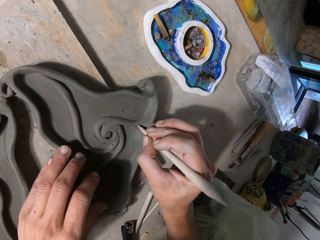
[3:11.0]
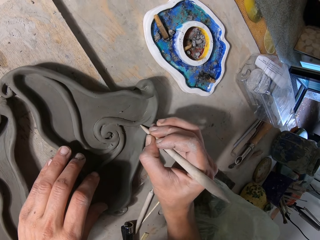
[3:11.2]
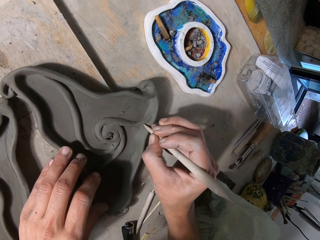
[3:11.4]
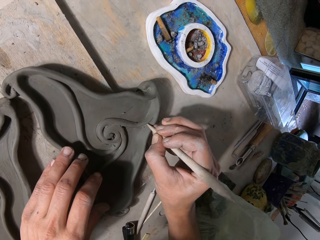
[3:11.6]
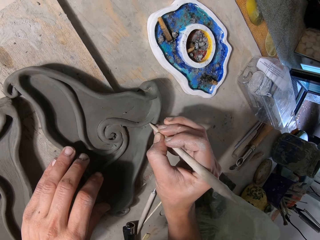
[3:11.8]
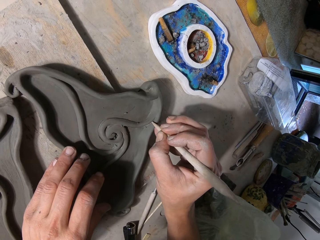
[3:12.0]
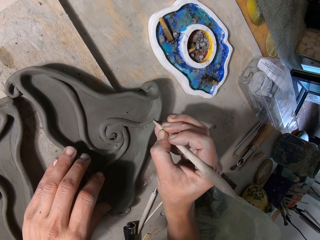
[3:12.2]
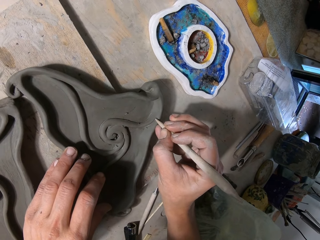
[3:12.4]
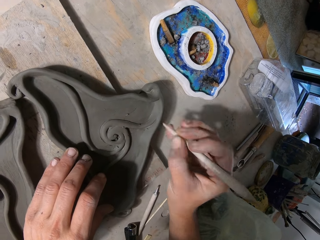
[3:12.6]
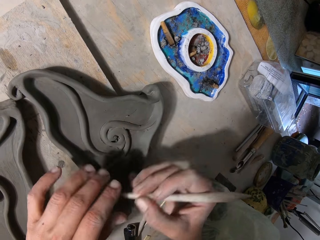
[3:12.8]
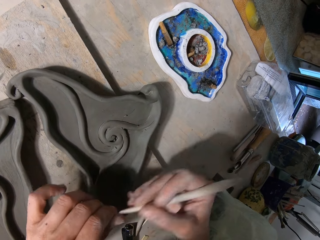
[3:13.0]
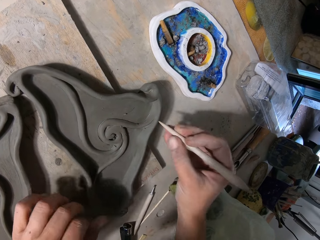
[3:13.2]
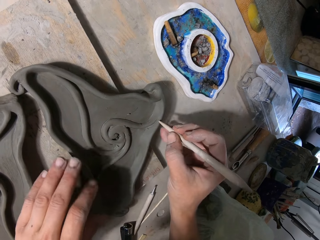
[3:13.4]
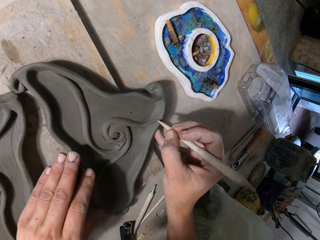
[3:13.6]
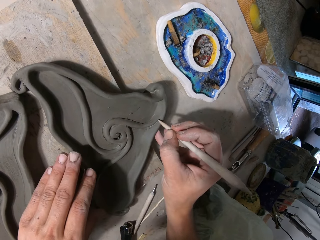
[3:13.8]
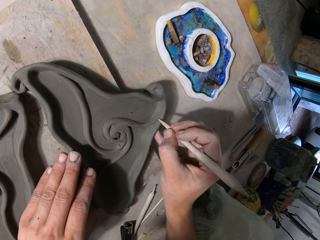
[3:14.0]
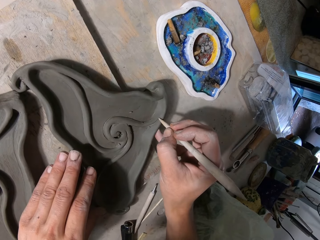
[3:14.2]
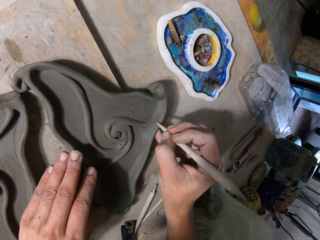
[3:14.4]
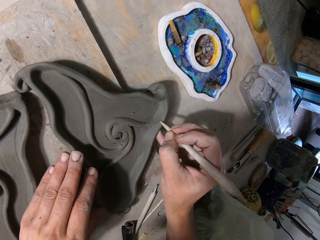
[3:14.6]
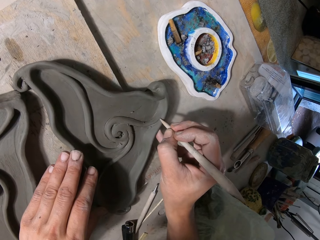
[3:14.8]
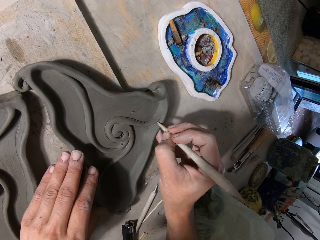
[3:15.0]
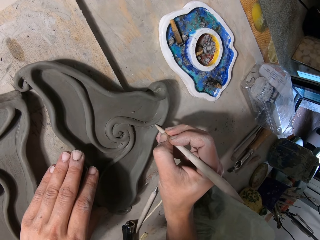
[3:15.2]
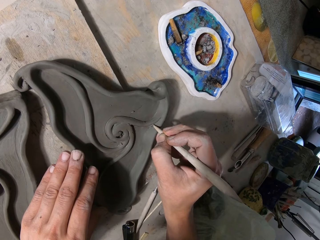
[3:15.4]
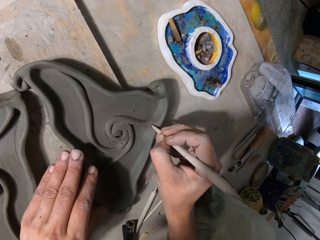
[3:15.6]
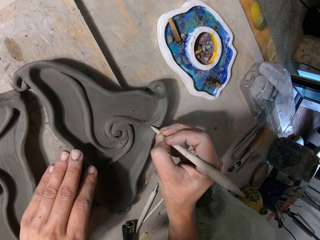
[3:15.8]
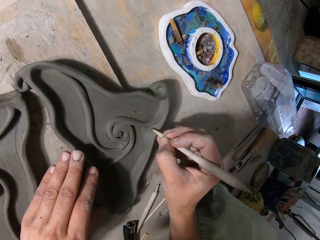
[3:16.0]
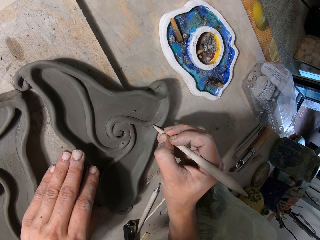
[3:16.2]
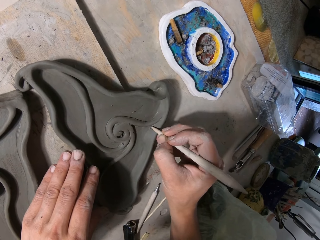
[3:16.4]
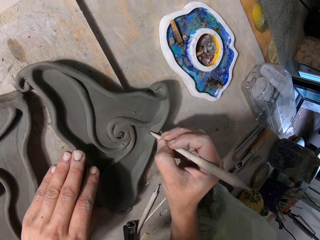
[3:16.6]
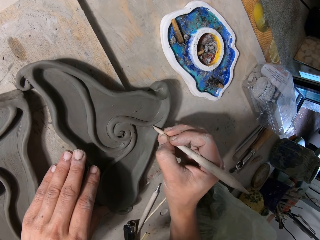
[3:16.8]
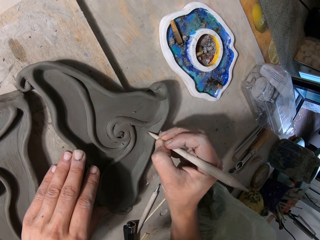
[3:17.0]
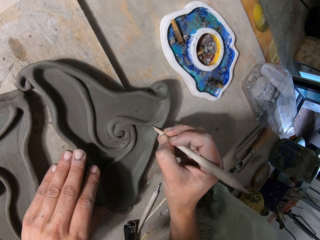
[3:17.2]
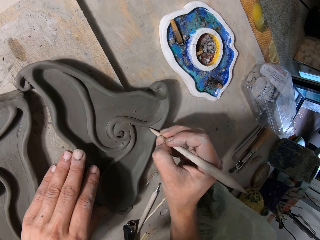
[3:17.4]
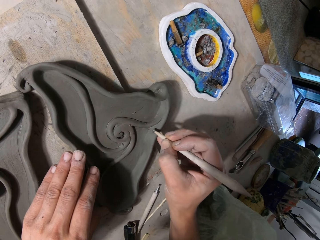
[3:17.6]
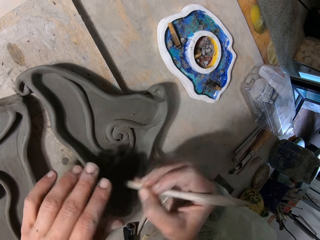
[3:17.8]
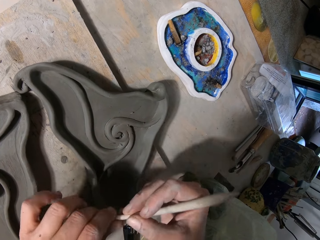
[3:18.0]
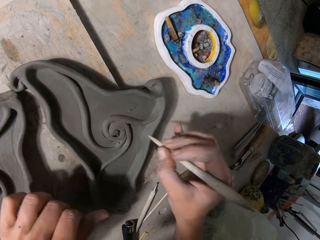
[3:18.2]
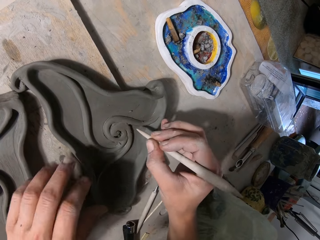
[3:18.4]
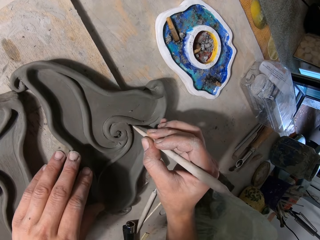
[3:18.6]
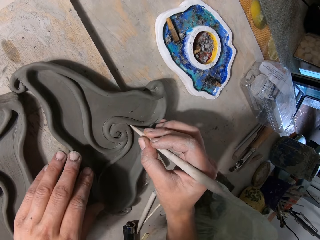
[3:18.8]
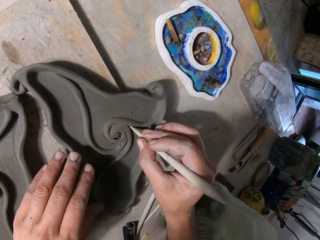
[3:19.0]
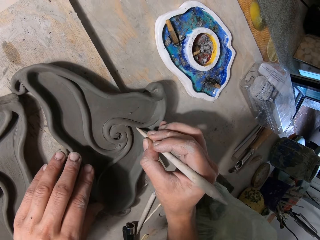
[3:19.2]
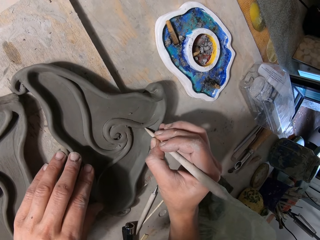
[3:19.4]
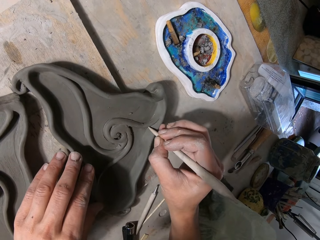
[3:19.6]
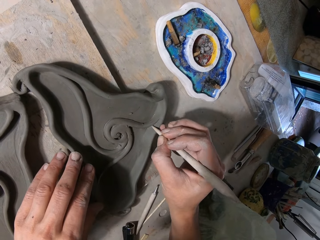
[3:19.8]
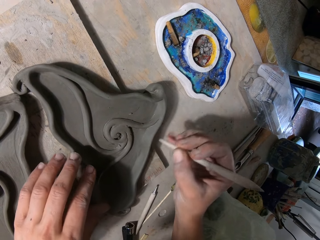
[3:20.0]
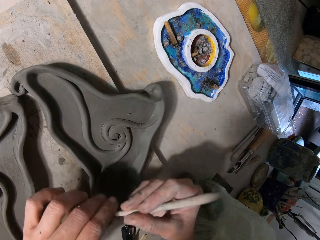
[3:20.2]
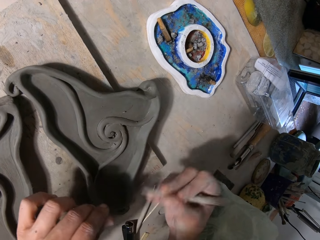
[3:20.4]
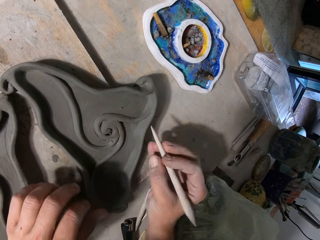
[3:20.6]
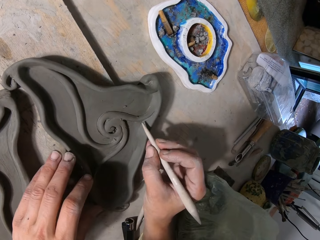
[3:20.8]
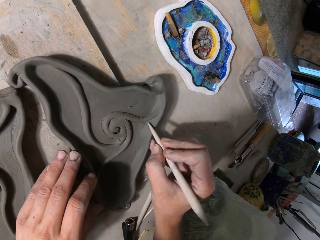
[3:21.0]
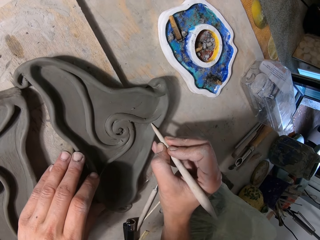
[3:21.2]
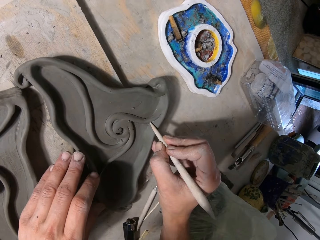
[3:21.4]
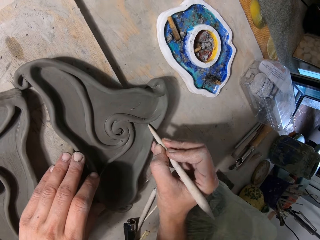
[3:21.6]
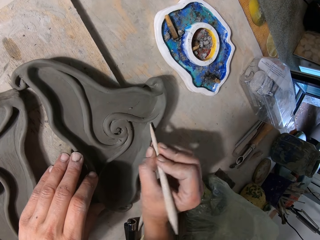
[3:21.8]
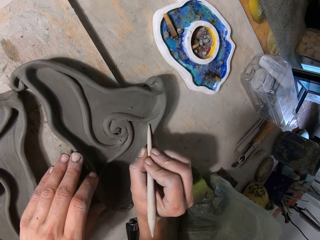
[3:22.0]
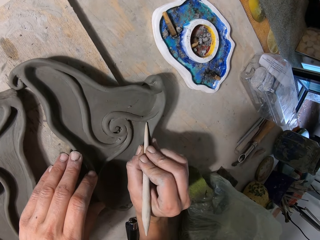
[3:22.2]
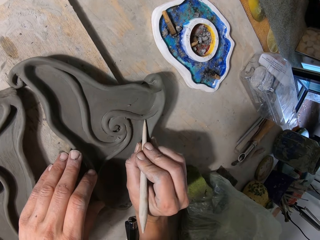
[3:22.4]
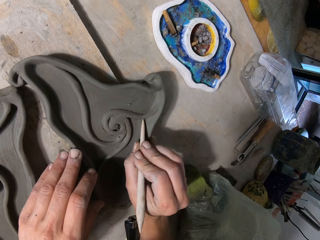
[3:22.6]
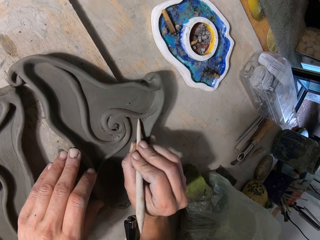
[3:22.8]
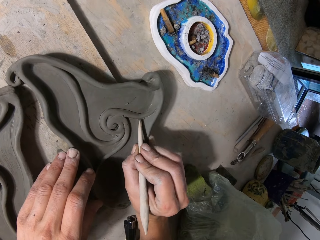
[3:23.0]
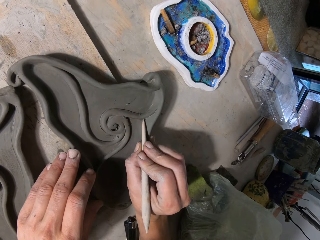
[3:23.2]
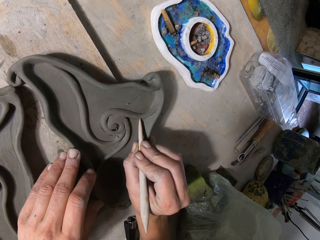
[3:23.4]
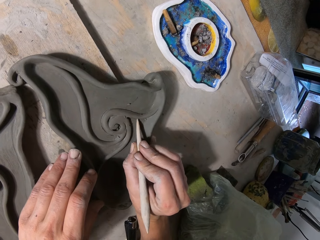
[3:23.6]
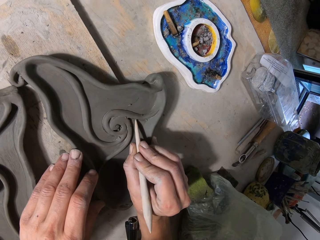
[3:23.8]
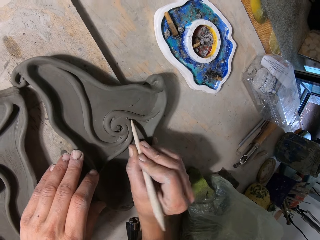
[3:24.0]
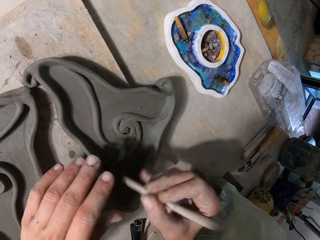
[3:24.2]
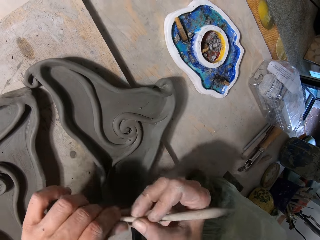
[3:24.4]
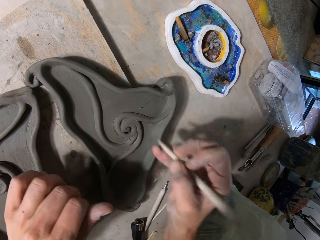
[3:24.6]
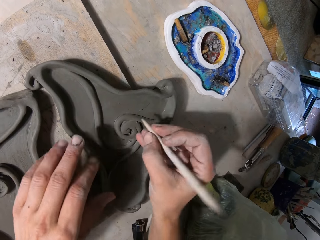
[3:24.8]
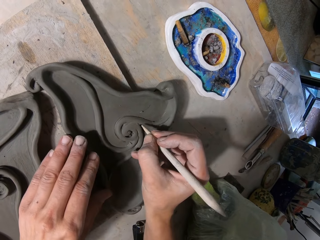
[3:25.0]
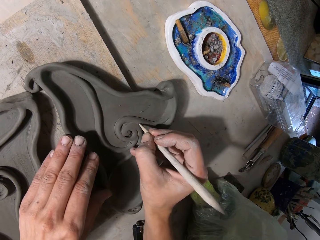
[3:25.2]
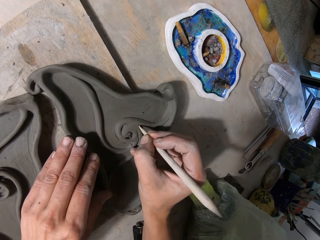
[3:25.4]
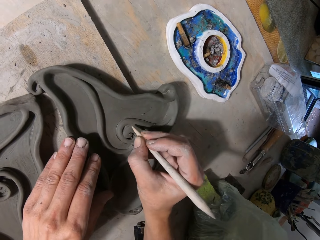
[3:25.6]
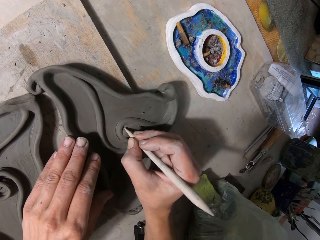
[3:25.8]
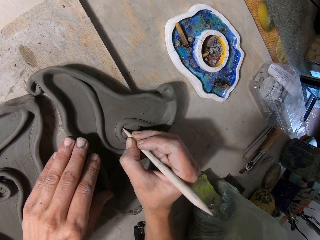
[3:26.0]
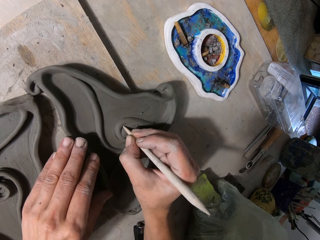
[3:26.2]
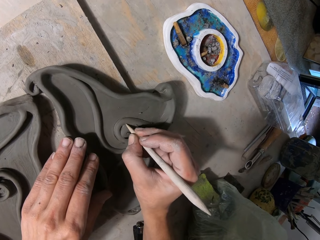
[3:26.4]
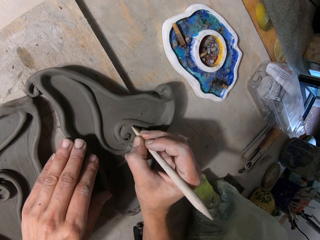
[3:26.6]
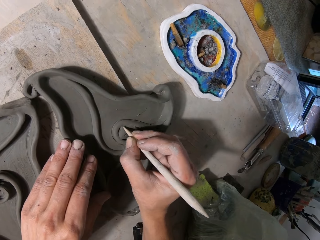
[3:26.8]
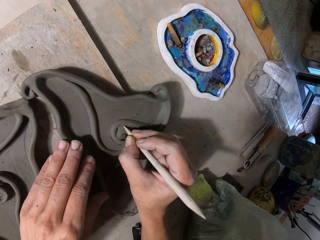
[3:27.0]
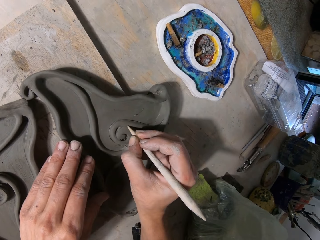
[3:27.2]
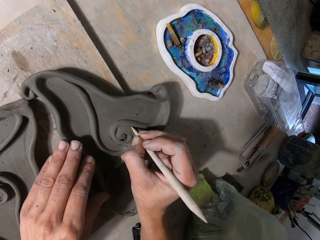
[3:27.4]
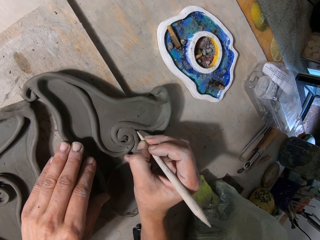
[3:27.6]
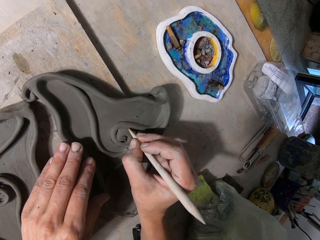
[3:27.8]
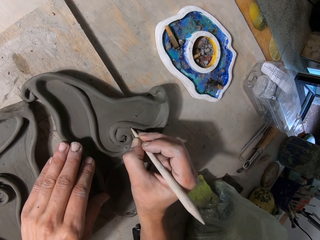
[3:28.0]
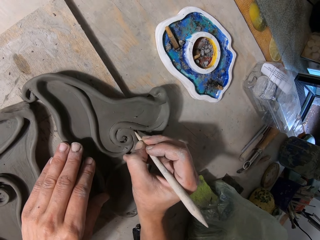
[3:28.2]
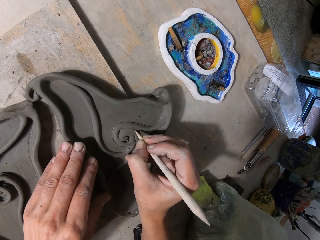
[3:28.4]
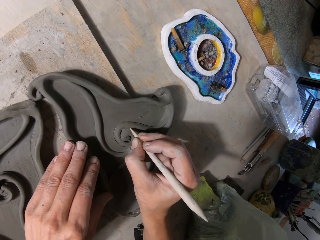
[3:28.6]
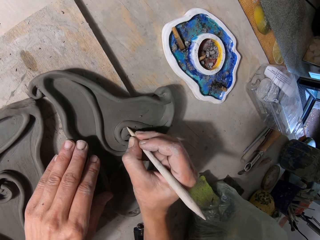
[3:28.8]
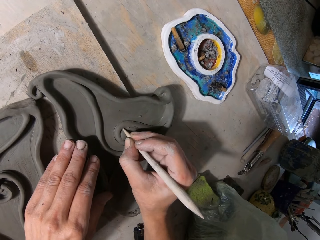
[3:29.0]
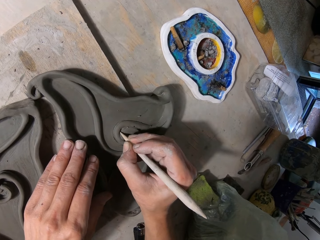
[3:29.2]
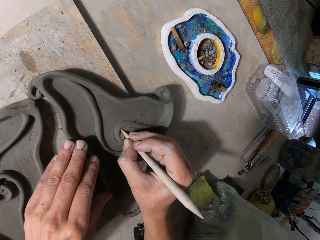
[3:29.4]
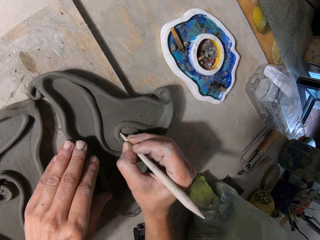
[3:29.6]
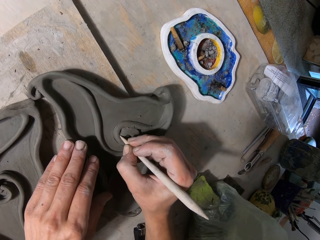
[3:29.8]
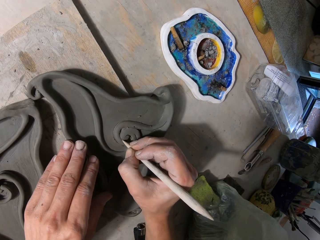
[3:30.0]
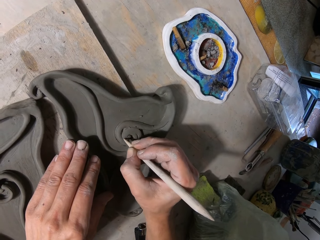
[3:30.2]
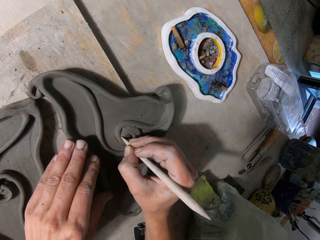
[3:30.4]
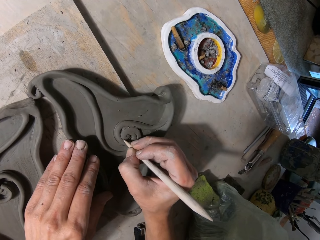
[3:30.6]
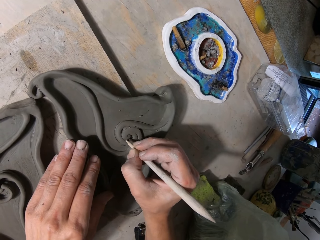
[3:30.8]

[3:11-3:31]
The camera wearer cleans the wooden trimming tool with his left hand. He traces the ceramics ware with the wooden trimming tool in his right hand. He places his left hand on a sculpture. He decorates the sculpture. He cleans the wooden trimming tool with his left hand. He places his left hand on the sculpture. He traces the ceramics ware with the wooden trimming tool in his right hand. He decorates the sculpture. He cleans the wooden trimming tool with his left hand. He places his left hand on the sculpture. He traces the ceramics ware with the wooden trimming tool in his right hand. He decorates the sculpture. He cleans the wooden trimming tool with his left hand. He traces the ceramics ware with the wooden trimming tool in his right hand. He places his left hand on the sculpture. He decorates the sculpture.

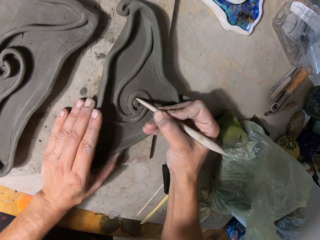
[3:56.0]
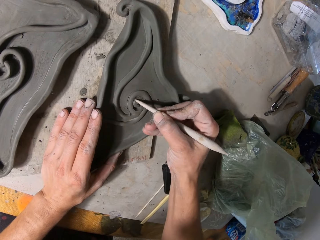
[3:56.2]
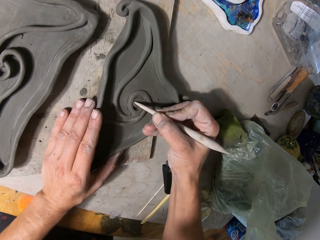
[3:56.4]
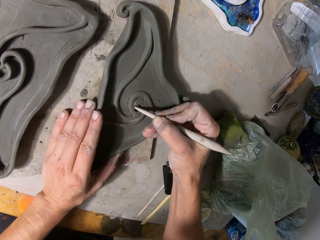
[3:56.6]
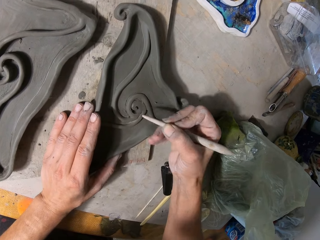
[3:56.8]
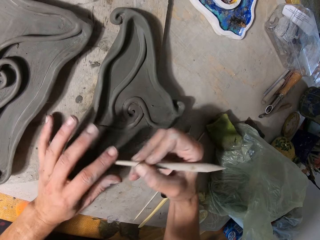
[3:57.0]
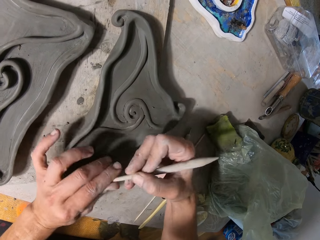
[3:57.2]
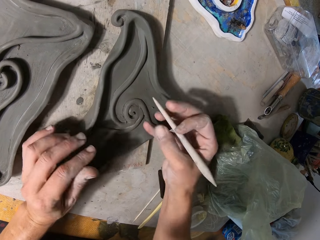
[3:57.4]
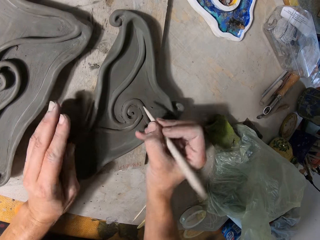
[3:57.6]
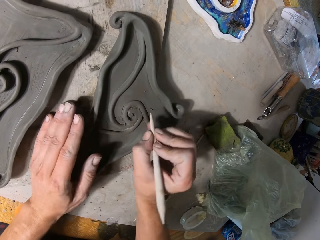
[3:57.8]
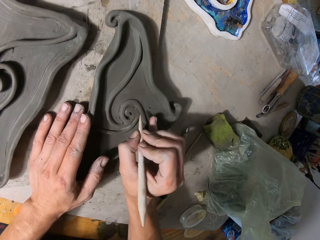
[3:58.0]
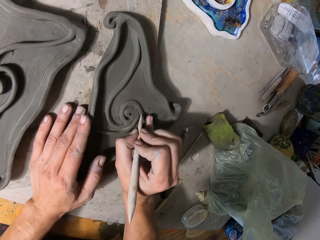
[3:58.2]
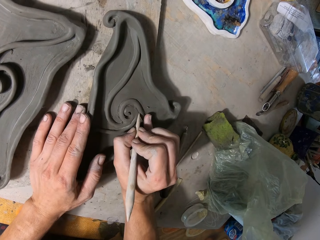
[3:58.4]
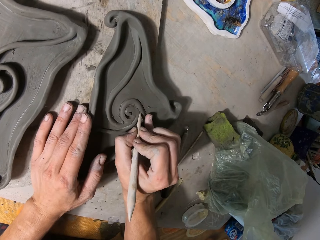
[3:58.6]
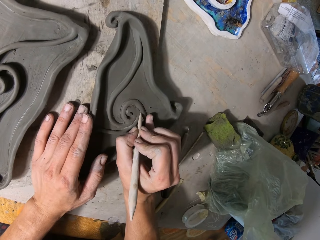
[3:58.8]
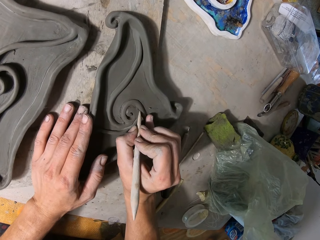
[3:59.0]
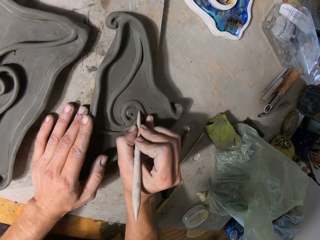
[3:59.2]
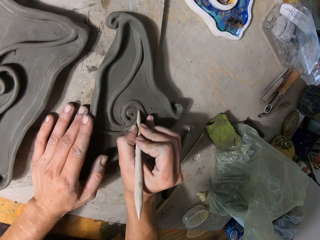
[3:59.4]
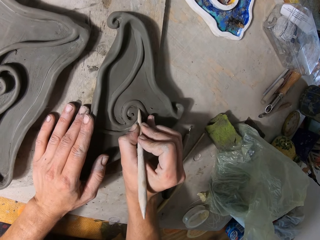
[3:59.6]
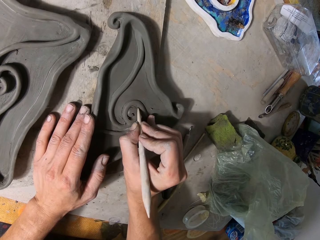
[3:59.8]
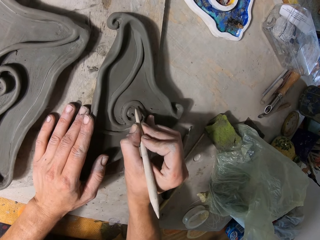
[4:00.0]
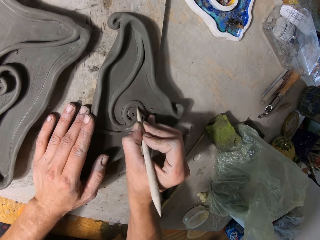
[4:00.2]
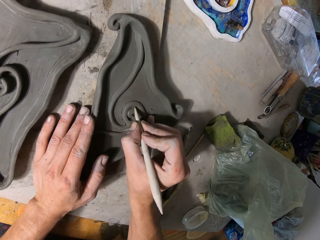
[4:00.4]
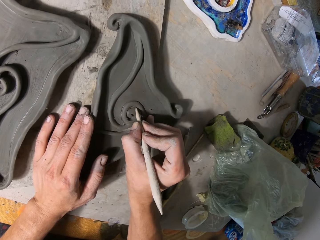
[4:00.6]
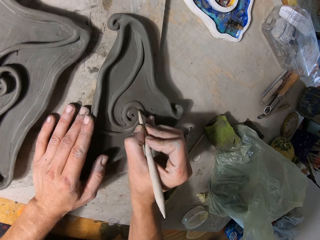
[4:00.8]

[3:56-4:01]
The camera wearer cleans the wooden trimming tool with his left hand. He places his left hand on a sculpture. He traces the ceramics ware with the wooden trimming tool in his right hand. He decorates the sculpture.
